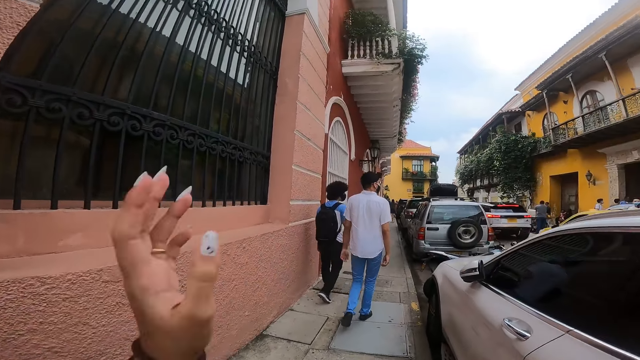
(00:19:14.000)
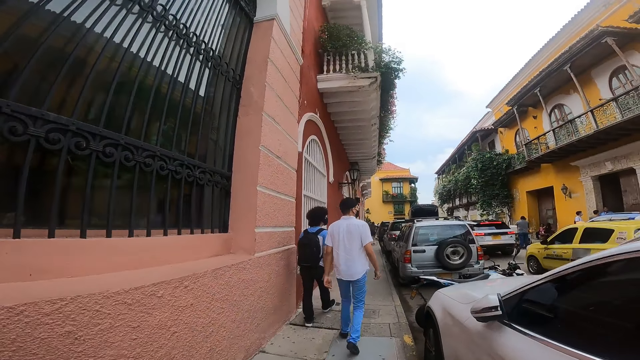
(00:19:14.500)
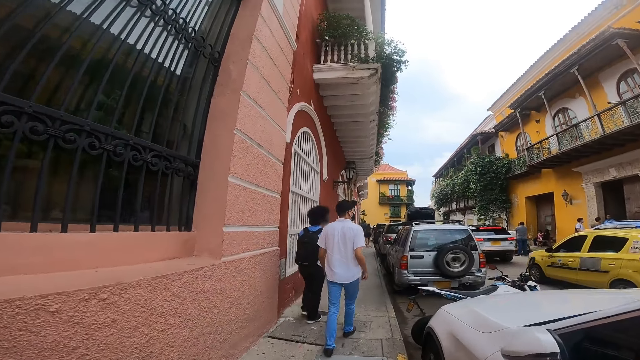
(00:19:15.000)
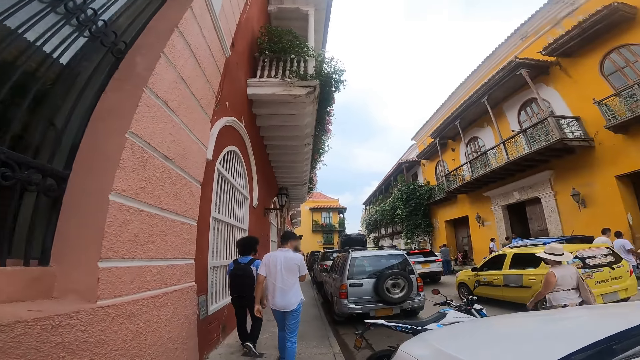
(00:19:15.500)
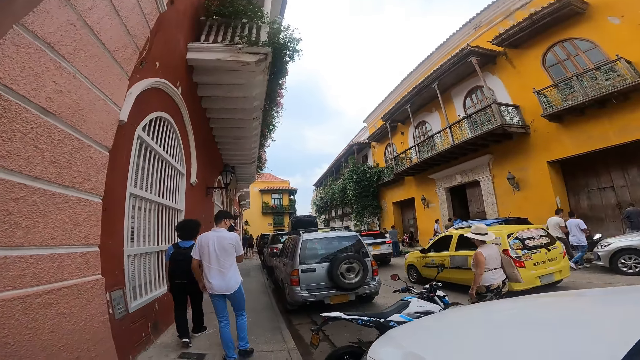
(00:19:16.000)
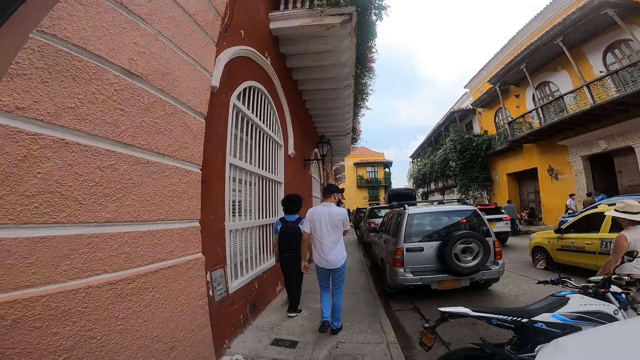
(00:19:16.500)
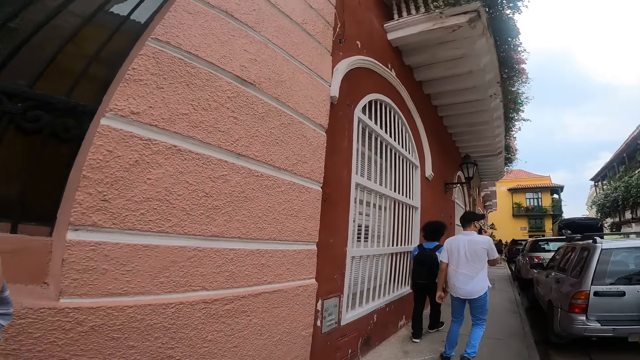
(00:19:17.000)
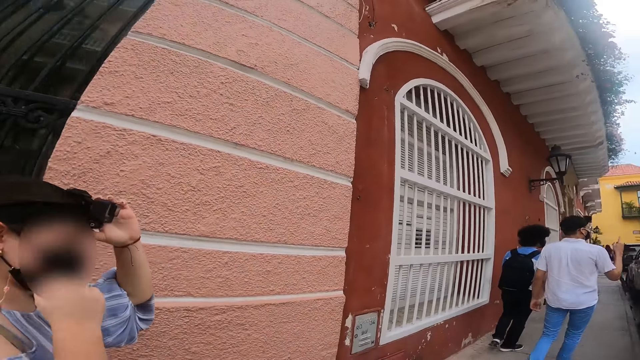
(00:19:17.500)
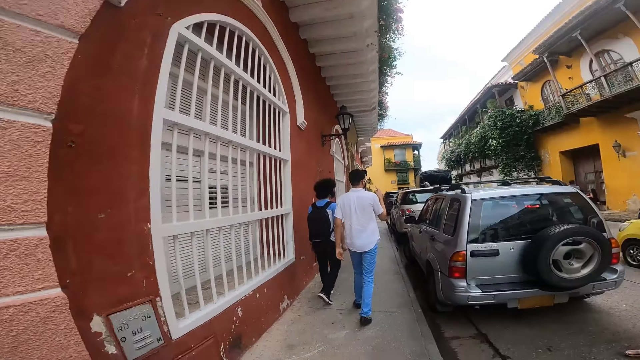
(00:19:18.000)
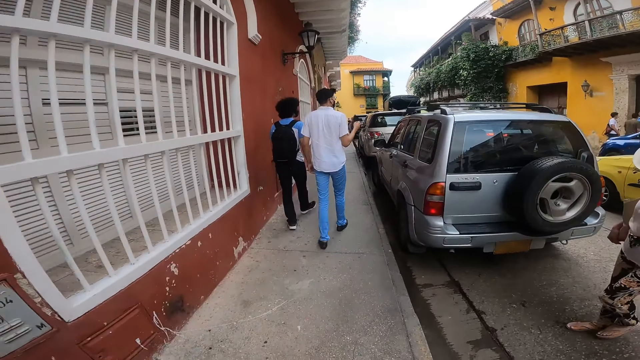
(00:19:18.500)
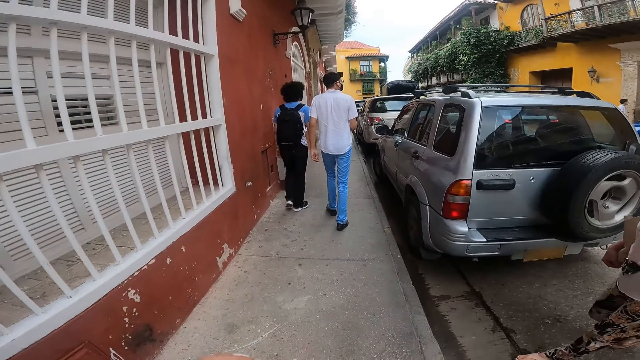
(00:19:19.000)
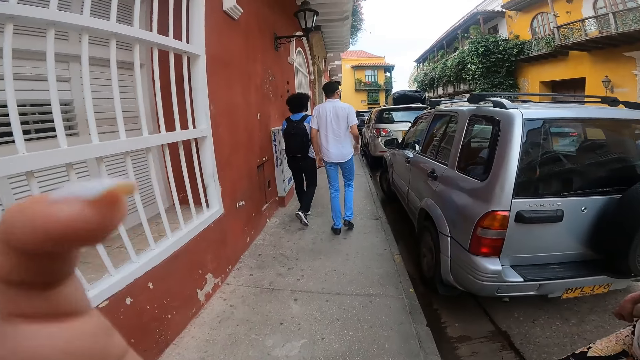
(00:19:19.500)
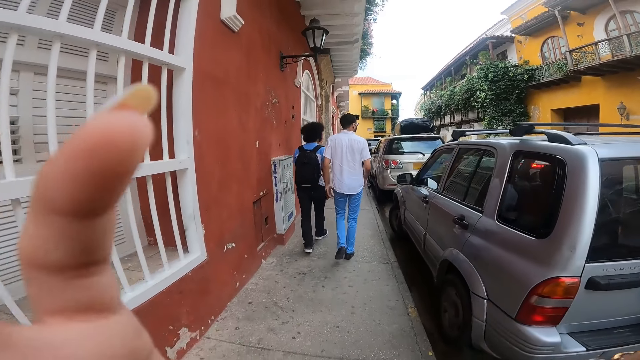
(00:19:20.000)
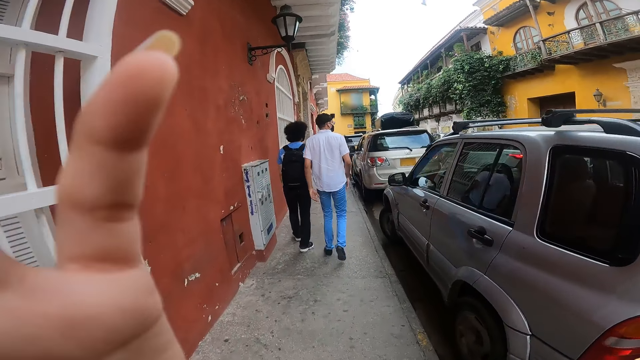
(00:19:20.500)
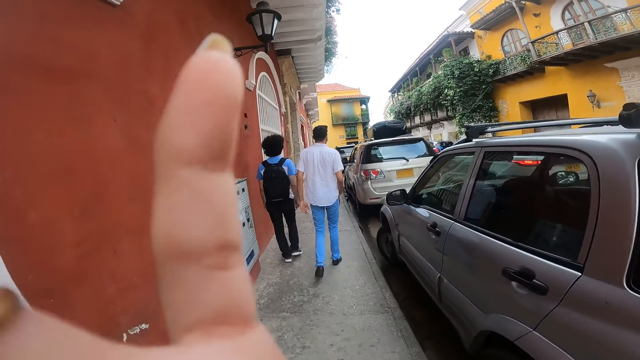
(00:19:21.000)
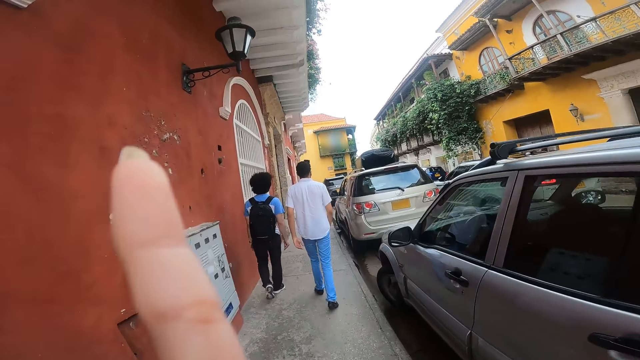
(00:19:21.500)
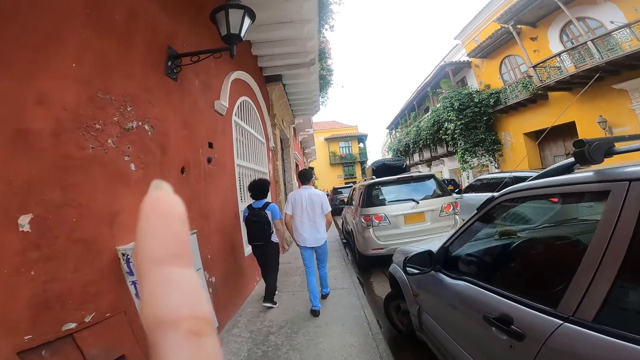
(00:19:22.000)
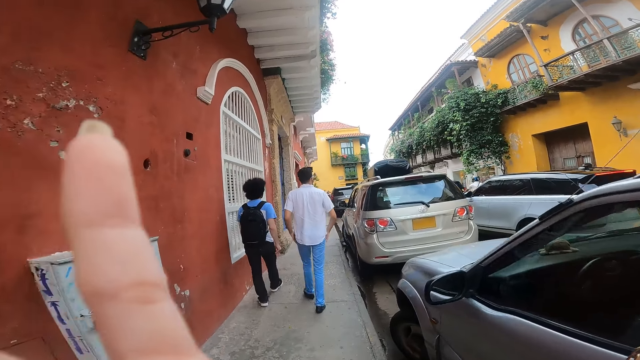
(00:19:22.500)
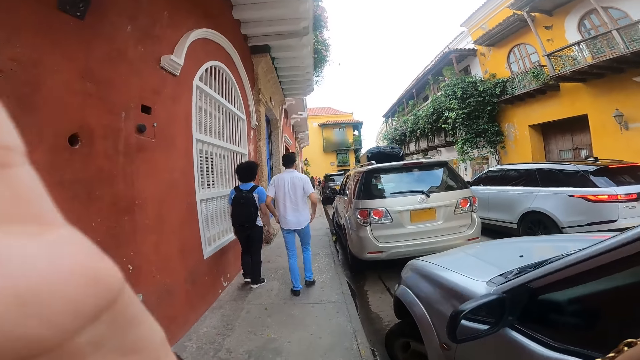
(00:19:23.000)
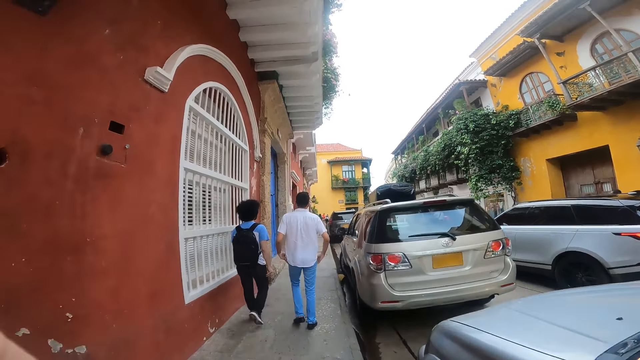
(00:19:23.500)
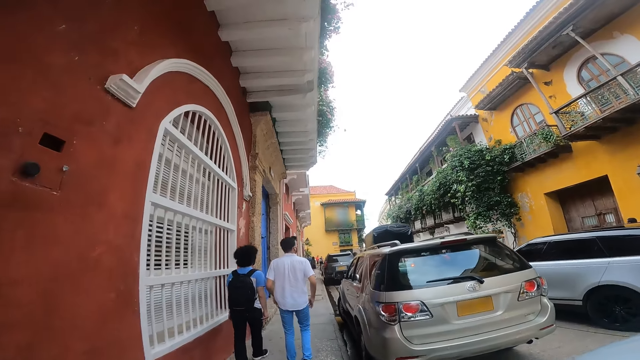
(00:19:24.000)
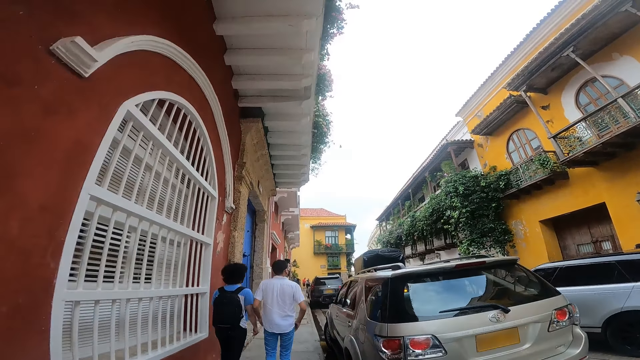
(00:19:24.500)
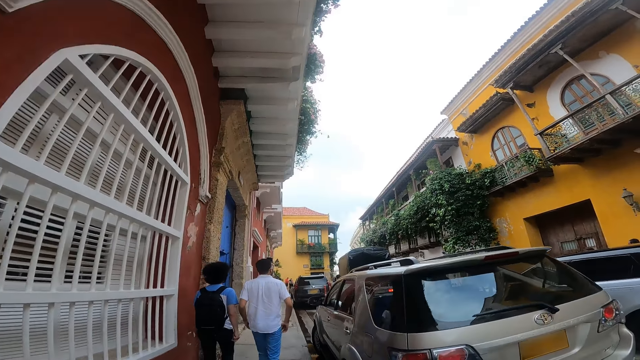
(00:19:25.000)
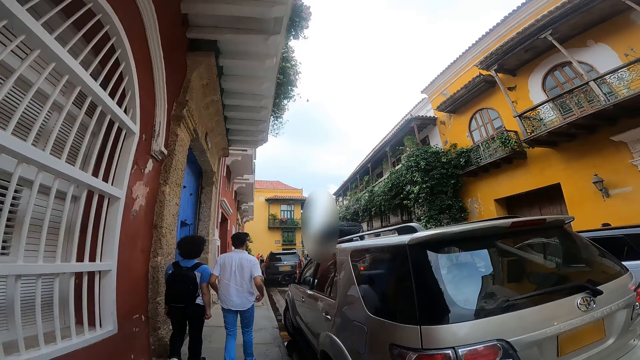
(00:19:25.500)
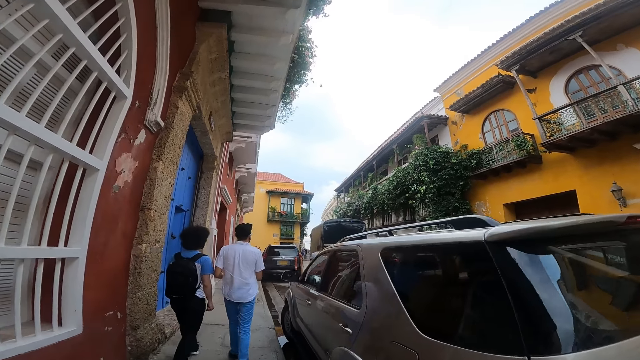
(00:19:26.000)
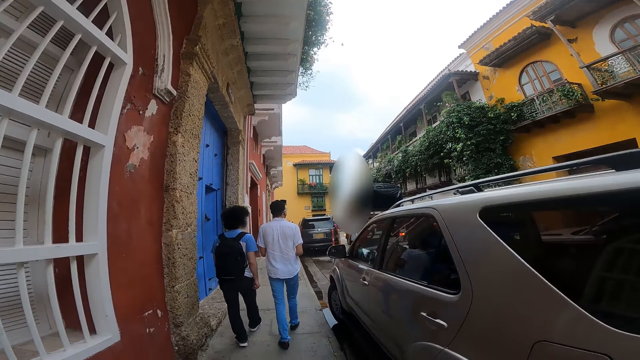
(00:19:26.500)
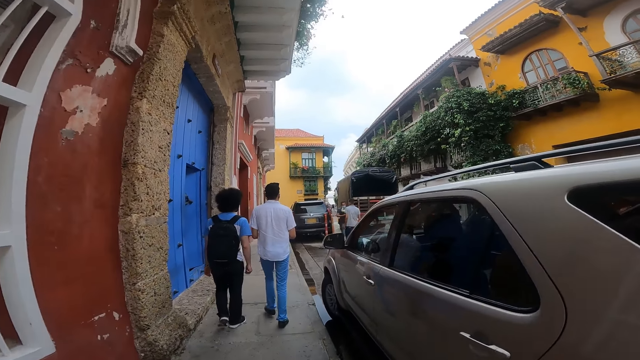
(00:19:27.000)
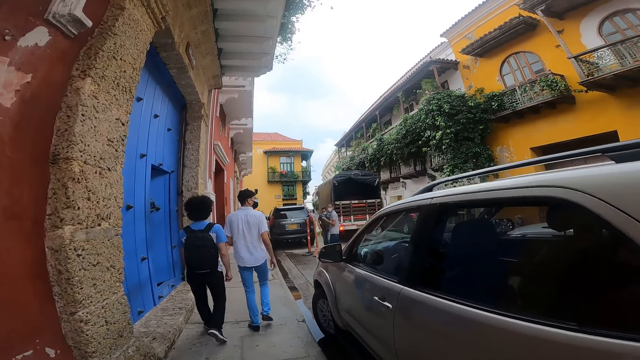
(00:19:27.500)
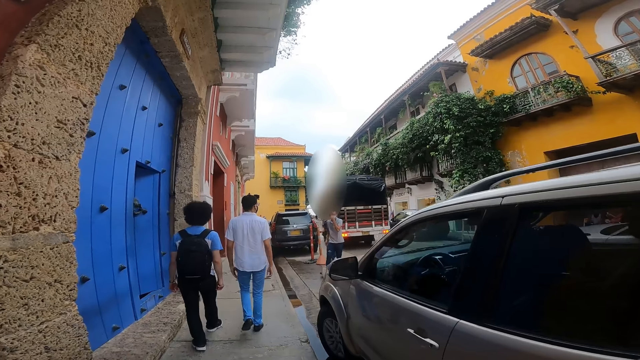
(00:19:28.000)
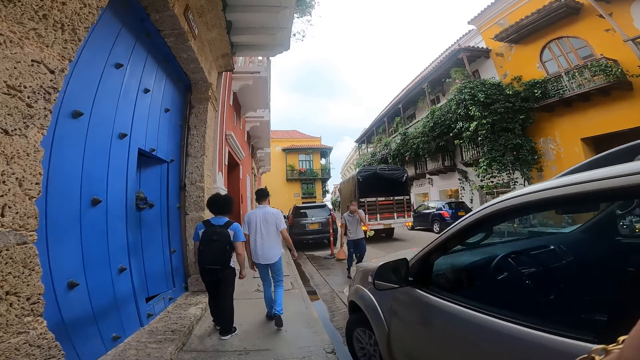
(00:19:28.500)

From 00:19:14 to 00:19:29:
The camera wearer raises her hands. She adjusts a camera on her head with her hands. She walks on a sidewalk. A woman lowers her right hand. The woman holds a camera on her head with her left hand. The woman adjusts the camera. The camera wearer walks past another woman. She adjusts the camera on her head with her hands. A motorcyclist rides past the camera wearer. The camera wearer walks on the sidewalk. She walks on the pedestrian lane alongside the first woman. She raises her left hand towards her face.

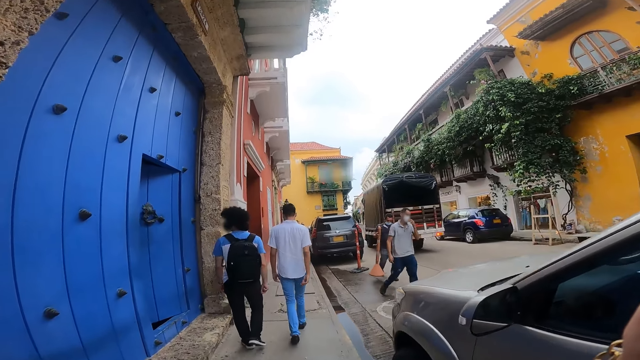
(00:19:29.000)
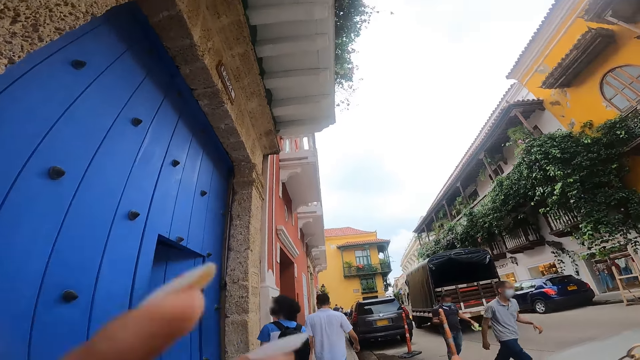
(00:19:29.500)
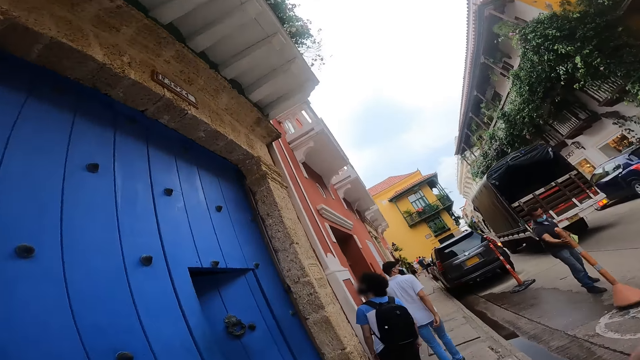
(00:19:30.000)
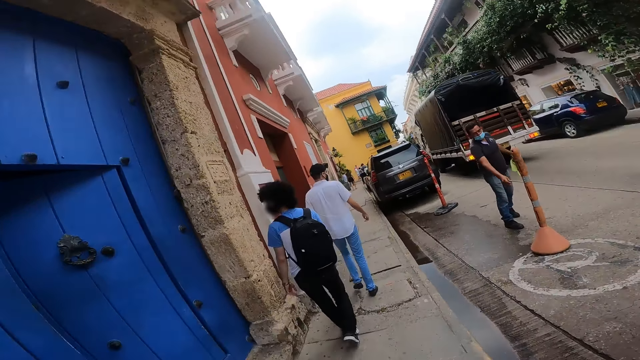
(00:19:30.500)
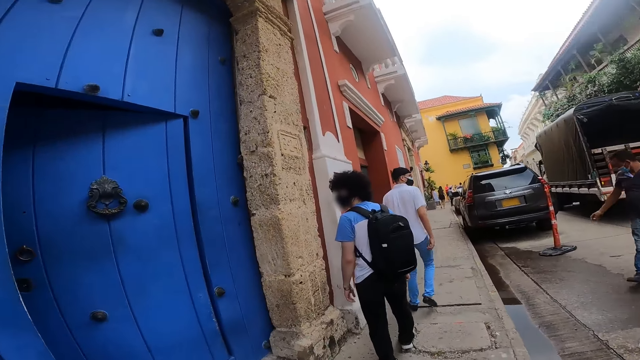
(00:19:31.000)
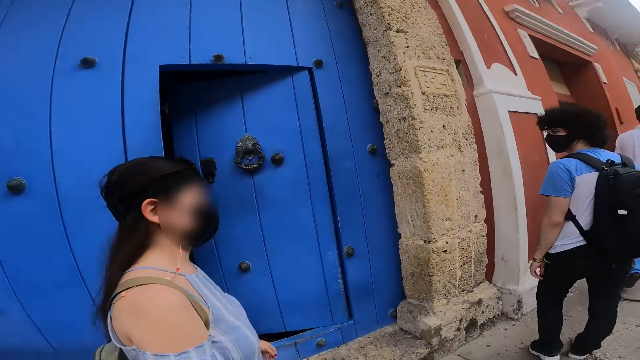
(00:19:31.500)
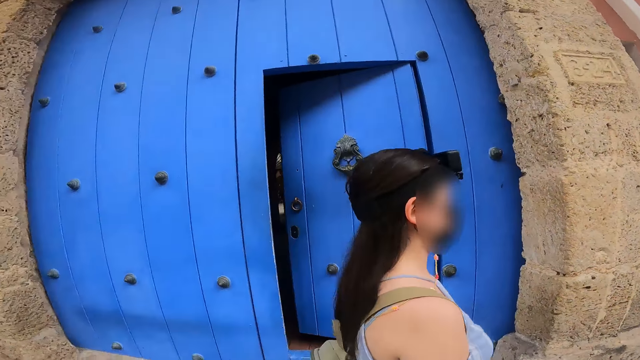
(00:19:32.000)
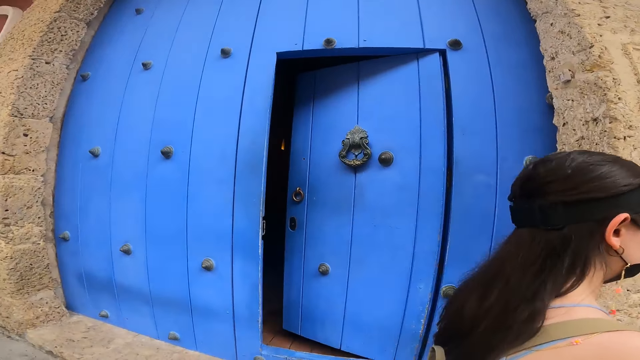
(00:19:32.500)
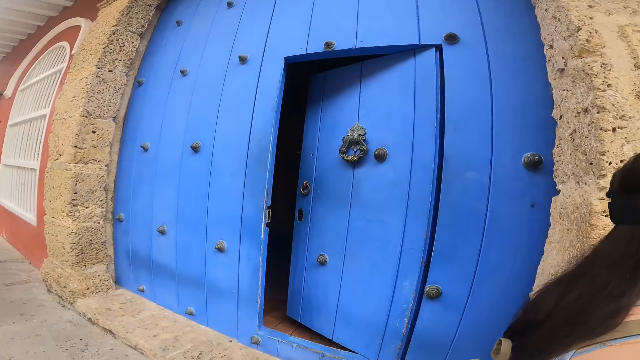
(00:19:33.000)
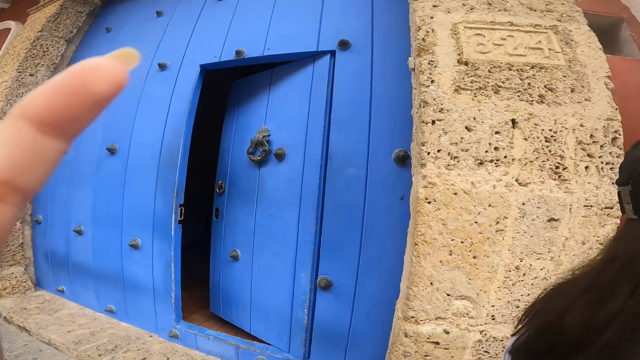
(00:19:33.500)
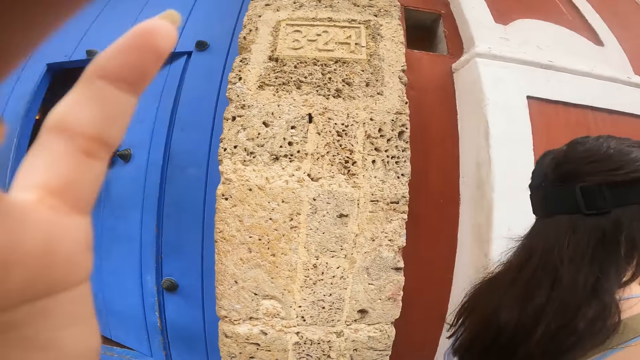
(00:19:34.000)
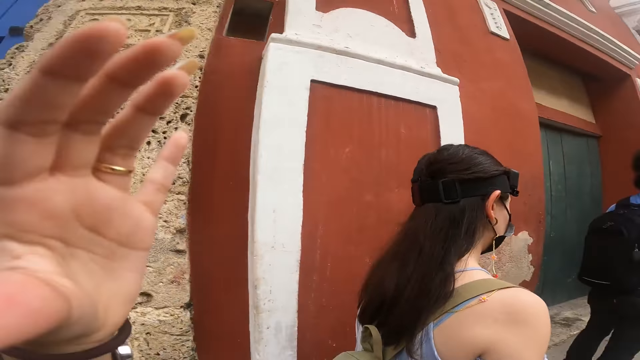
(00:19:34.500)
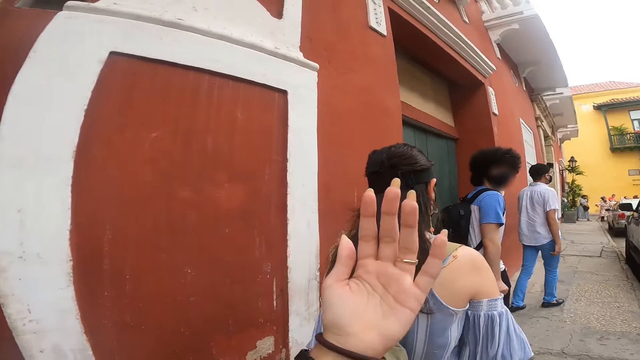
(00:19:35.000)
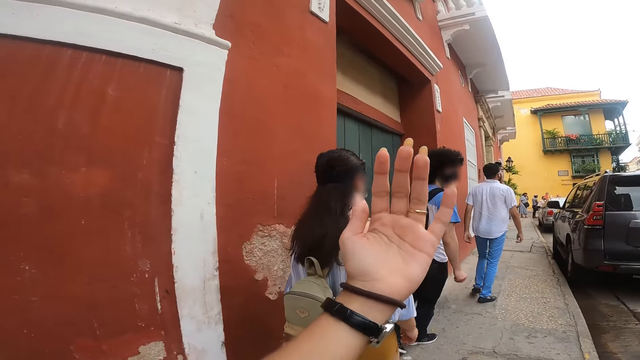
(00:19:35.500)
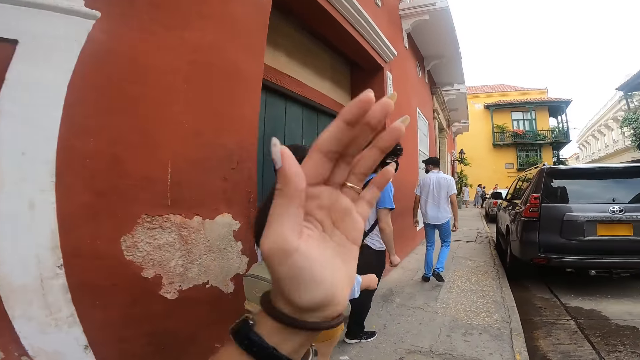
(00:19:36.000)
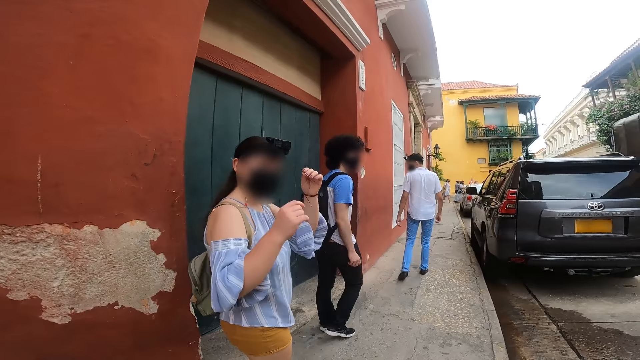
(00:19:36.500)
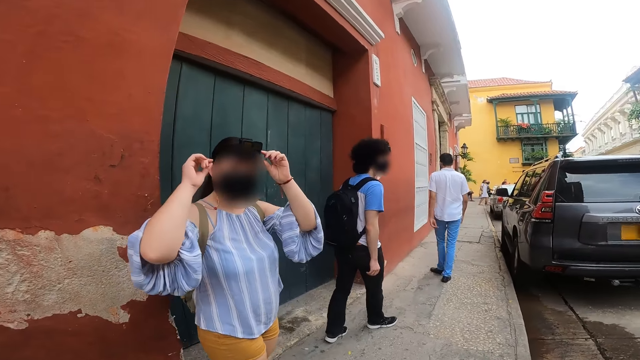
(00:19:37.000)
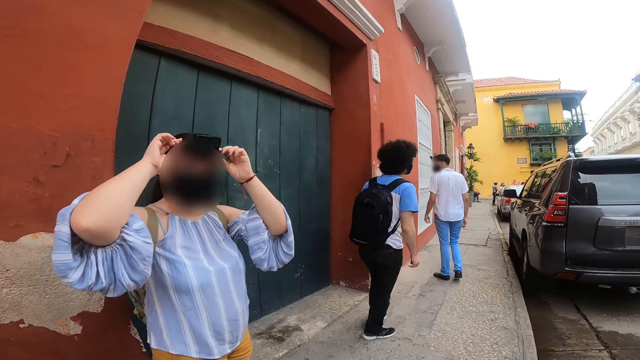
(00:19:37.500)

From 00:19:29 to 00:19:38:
The camera wearer lowers her left hand. She walks on the pedestrian lane alongside a woman. She looks around a building. She adjusts the camera on her head with her left hand. She removes her left hand from the camera on her head. She lifts her hand. She adjusts the camera on her head with her left hand. The woman adjusts the camera on her head with her hands.
